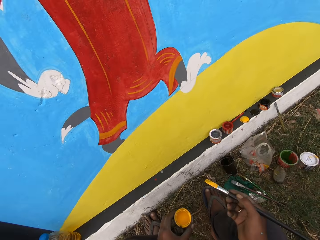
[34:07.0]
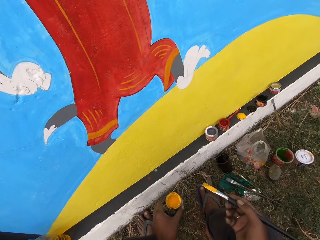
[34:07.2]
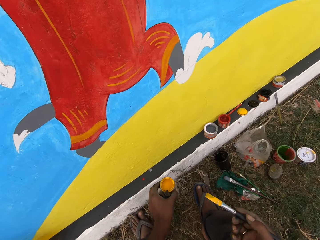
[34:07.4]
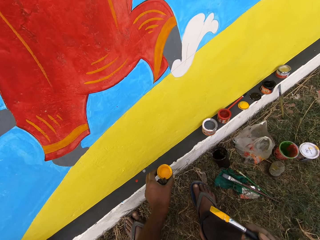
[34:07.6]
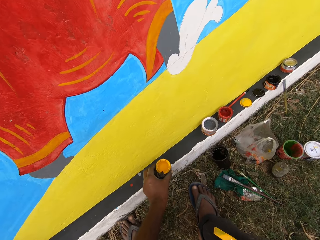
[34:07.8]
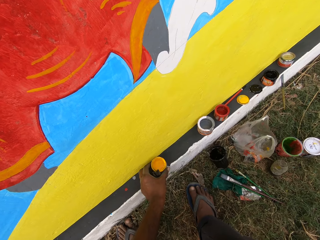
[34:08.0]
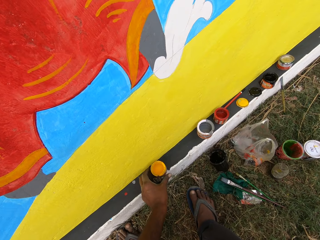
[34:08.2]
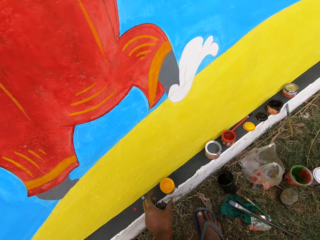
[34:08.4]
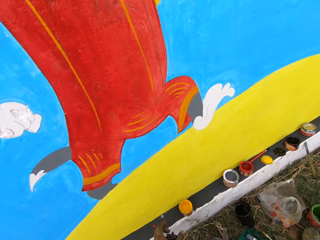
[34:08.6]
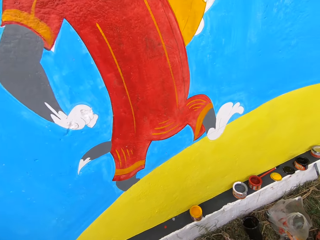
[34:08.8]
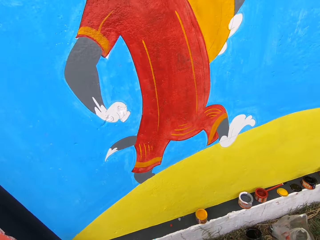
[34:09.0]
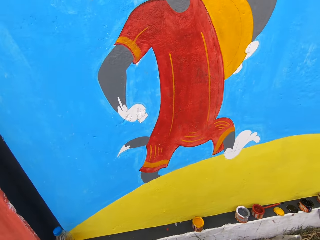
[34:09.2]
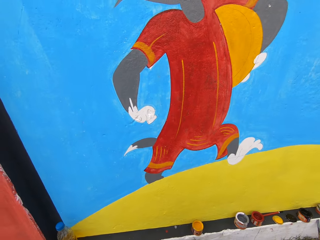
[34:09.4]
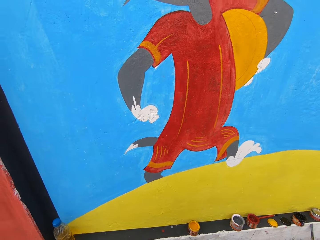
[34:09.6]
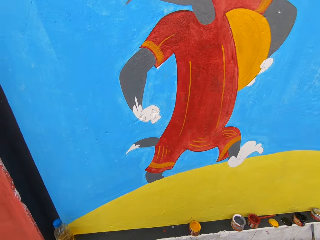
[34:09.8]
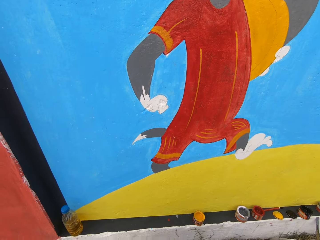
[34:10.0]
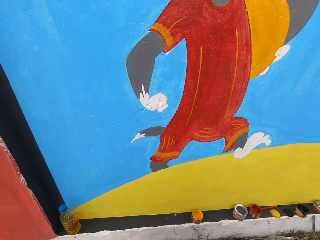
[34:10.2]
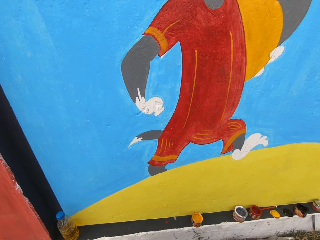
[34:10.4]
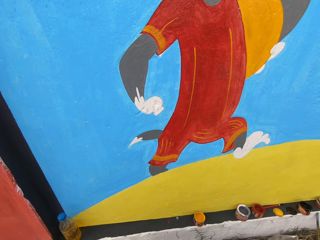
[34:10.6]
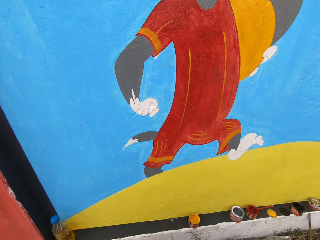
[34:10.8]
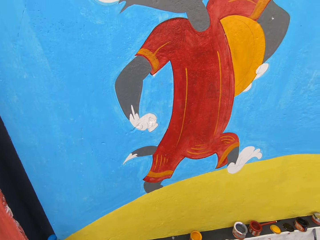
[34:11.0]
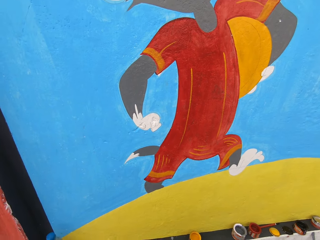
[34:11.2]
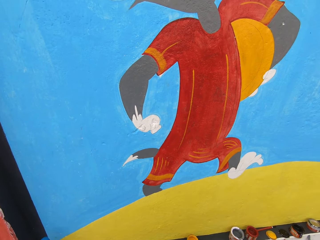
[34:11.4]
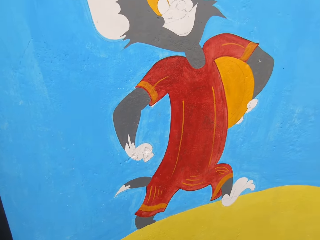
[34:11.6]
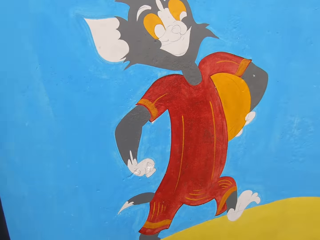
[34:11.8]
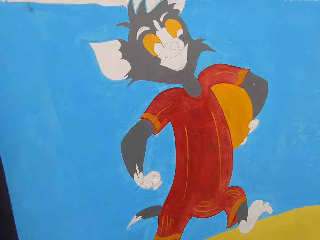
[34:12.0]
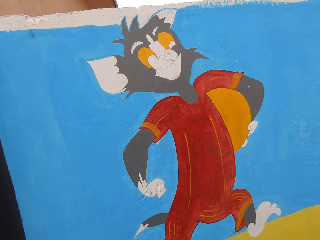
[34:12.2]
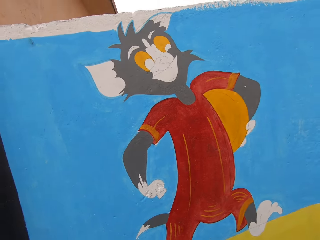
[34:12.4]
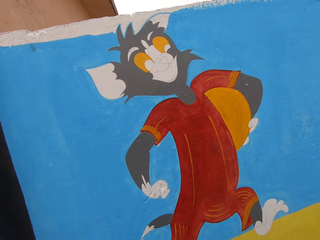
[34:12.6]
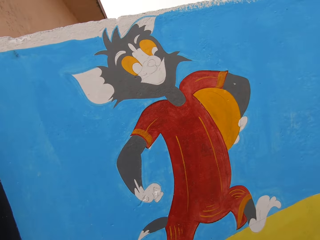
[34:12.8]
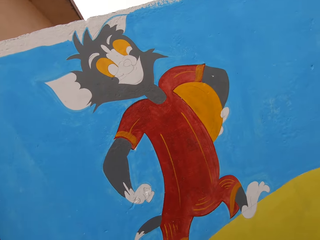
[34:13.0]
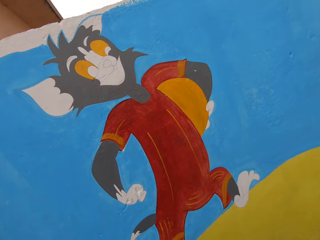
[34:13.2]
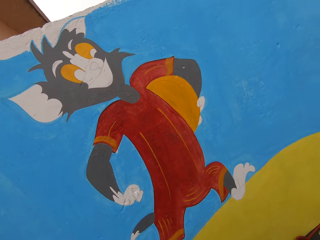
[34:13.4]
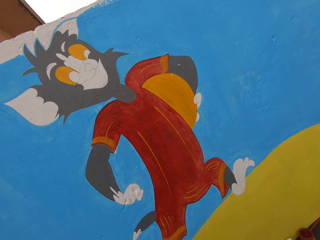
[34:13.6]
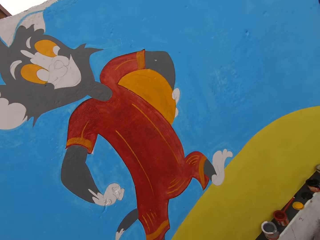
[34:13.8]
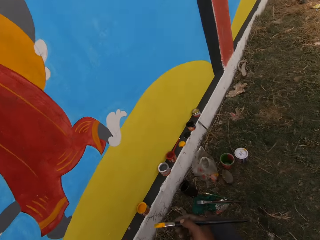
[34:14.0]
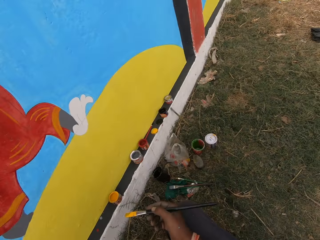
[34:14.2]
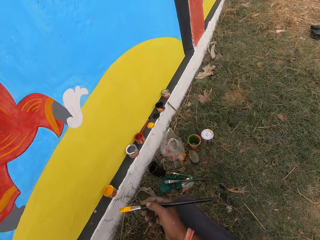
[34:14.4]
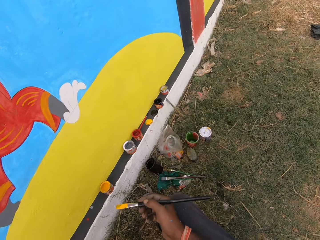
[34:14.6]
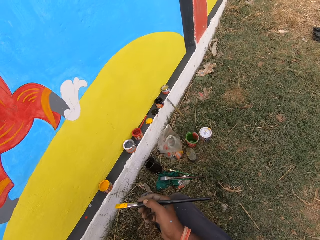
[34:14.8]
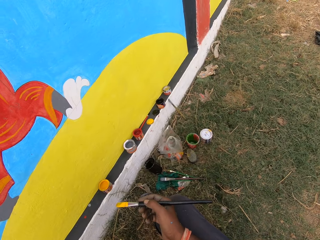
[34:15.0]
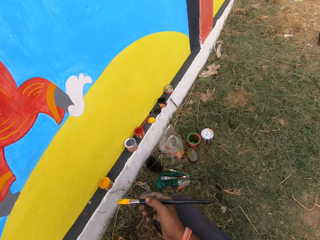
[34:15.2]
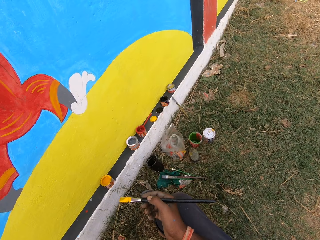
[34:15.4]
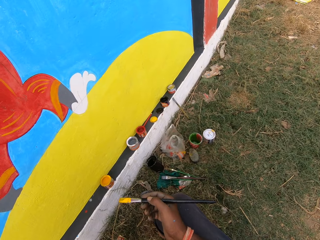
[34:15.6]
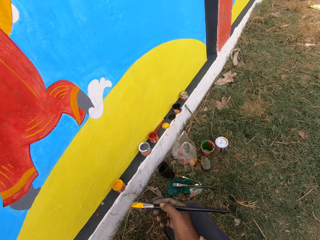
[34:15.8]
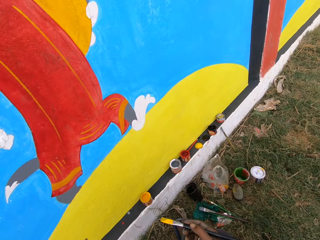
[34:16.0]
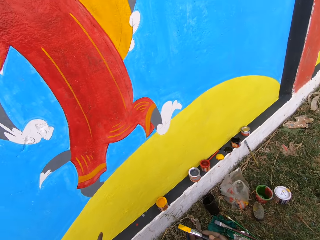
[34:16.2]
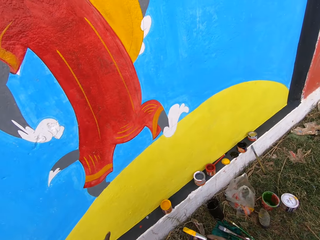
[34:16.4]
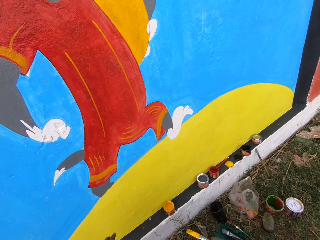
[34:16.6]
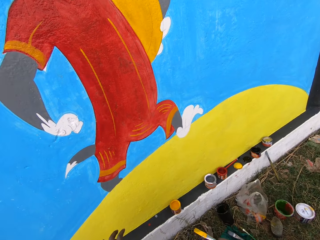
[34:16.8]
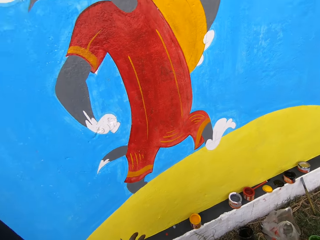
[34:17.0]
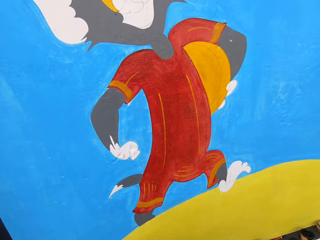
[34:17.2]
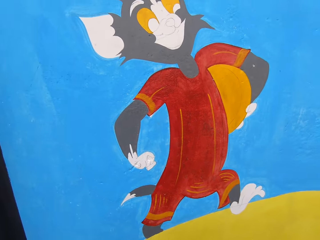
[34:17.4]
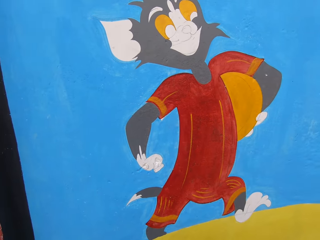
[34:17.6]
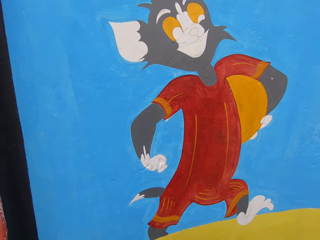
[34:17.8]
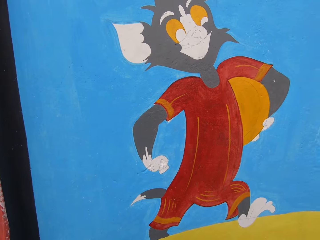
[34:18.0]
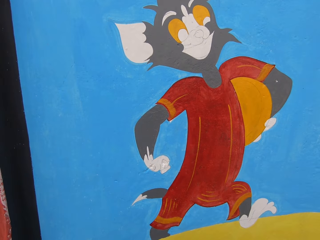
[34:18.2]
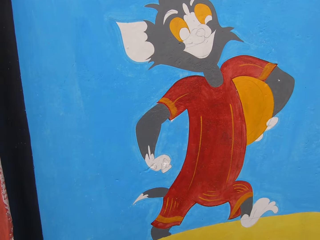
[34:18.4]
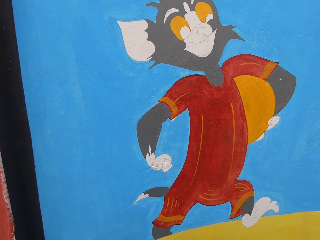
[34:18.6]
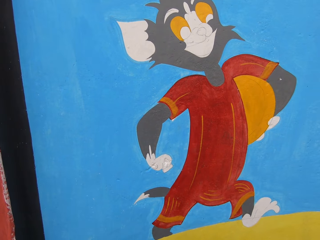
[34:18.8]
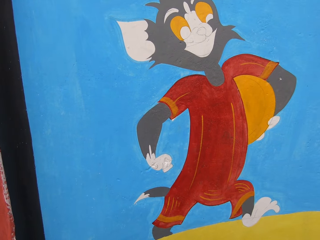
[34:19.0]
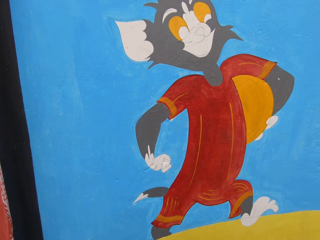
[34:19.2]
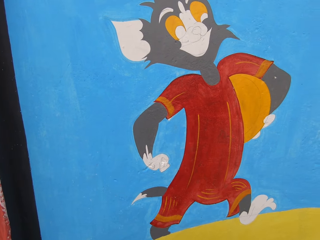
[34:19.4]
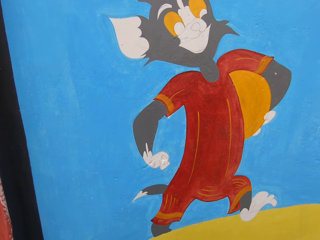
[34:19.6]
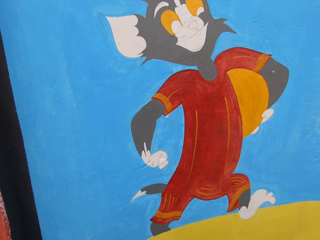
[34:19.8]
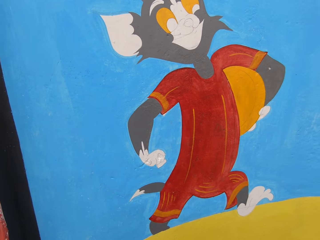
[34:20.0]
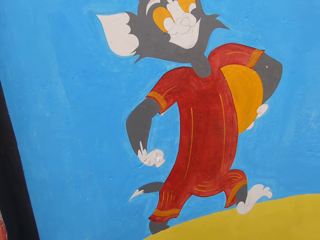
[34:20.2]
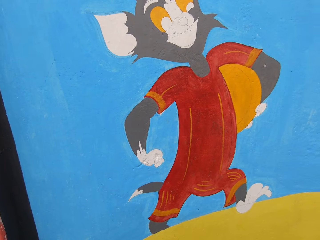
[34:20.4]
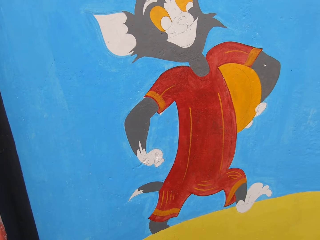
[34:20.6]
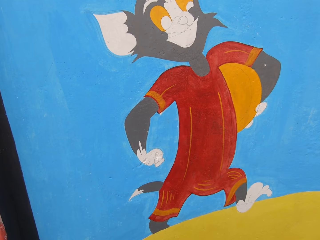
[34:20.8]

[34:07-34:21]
The camera wearer drops the paint can on the wall. They converse. They look around. They look at the painting on the wall.

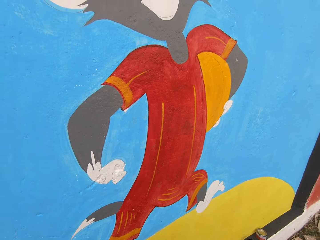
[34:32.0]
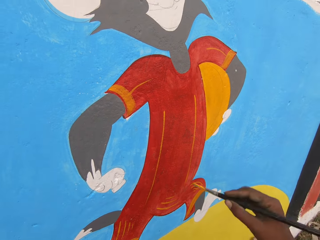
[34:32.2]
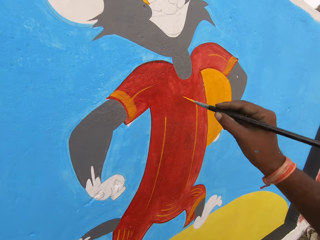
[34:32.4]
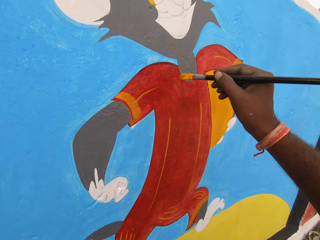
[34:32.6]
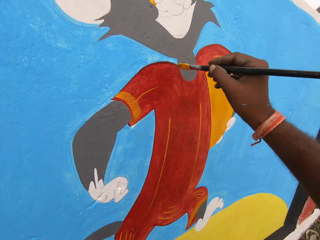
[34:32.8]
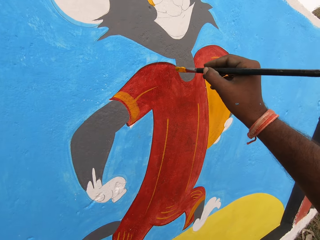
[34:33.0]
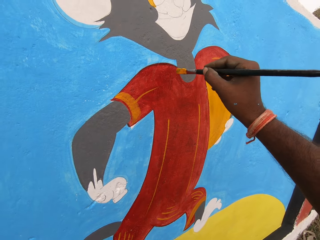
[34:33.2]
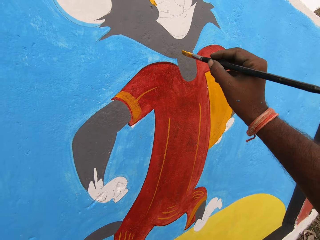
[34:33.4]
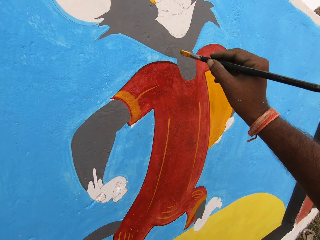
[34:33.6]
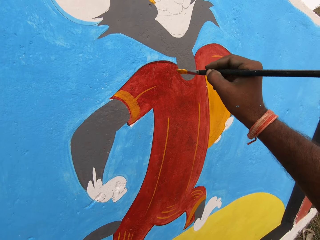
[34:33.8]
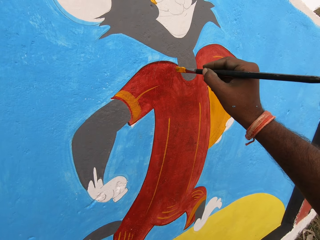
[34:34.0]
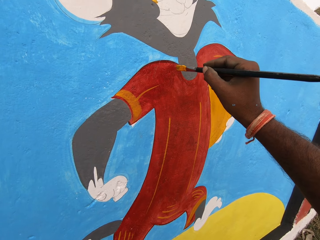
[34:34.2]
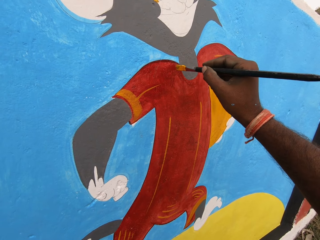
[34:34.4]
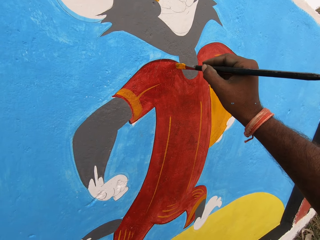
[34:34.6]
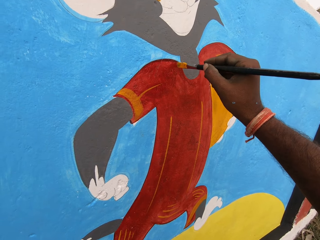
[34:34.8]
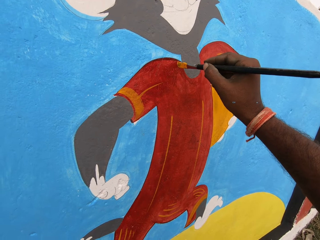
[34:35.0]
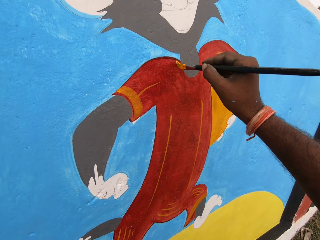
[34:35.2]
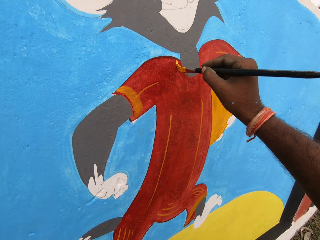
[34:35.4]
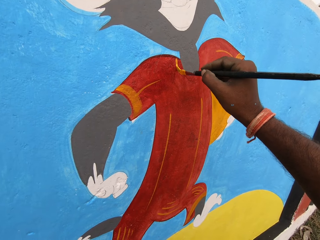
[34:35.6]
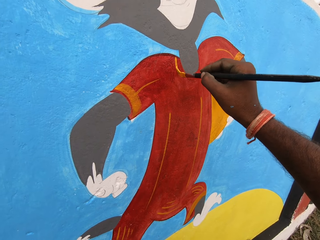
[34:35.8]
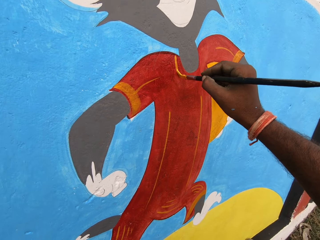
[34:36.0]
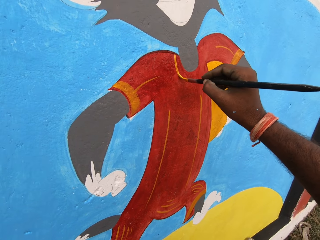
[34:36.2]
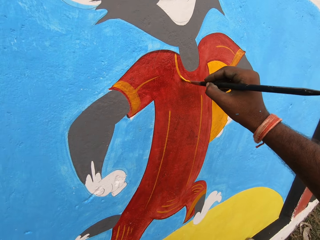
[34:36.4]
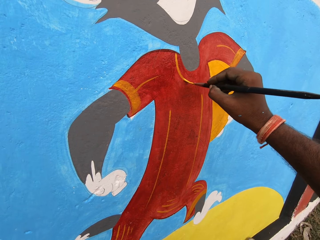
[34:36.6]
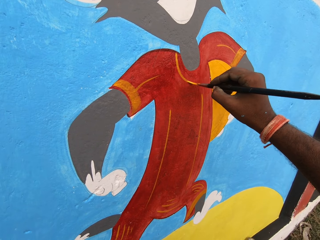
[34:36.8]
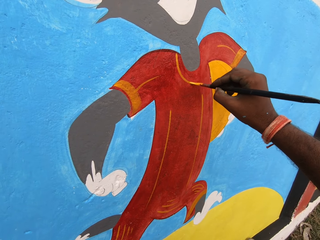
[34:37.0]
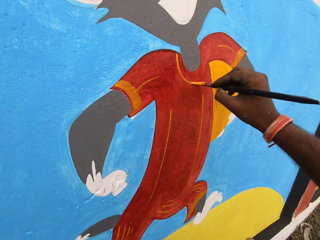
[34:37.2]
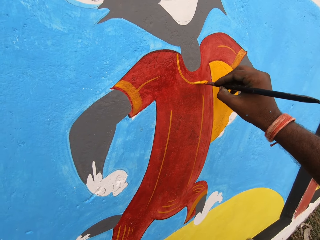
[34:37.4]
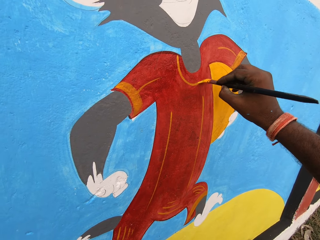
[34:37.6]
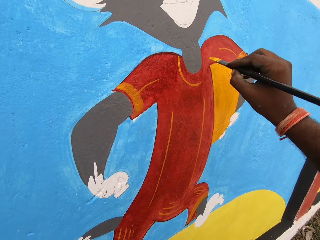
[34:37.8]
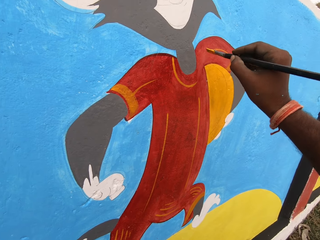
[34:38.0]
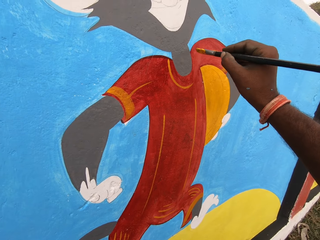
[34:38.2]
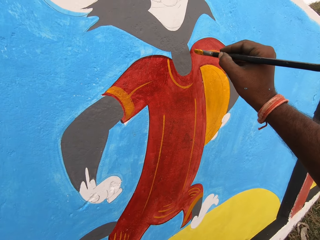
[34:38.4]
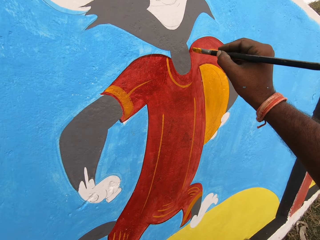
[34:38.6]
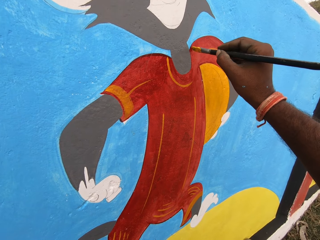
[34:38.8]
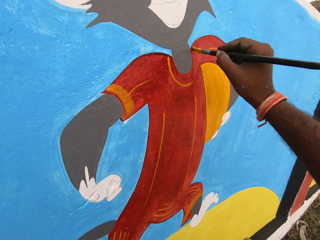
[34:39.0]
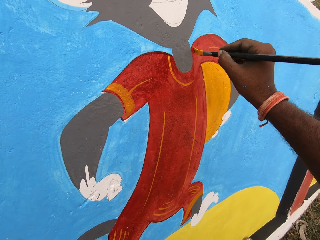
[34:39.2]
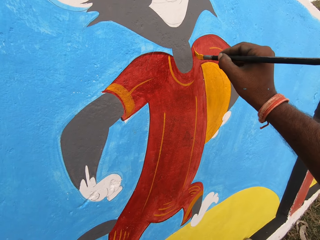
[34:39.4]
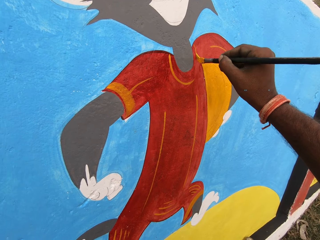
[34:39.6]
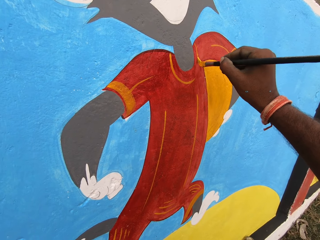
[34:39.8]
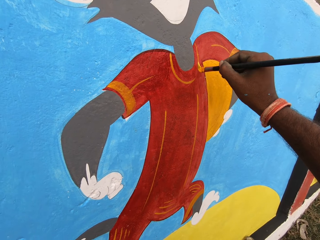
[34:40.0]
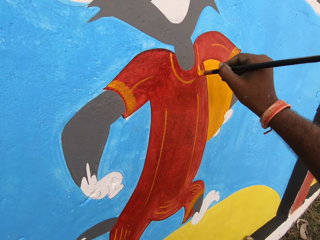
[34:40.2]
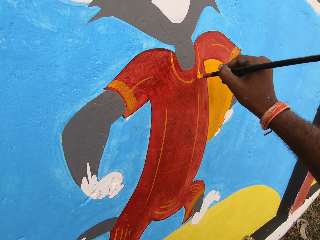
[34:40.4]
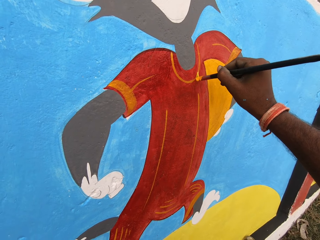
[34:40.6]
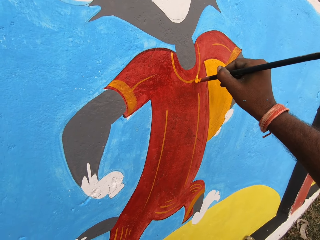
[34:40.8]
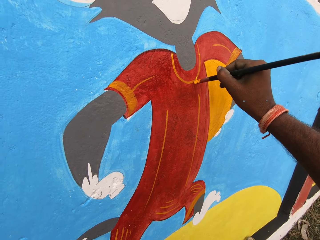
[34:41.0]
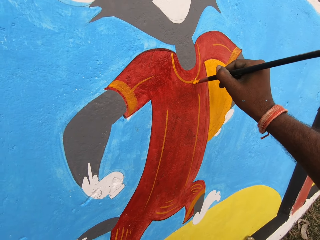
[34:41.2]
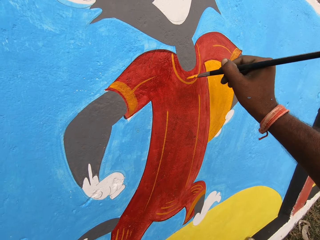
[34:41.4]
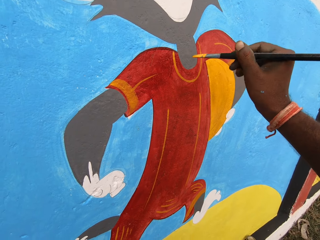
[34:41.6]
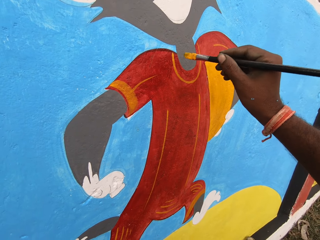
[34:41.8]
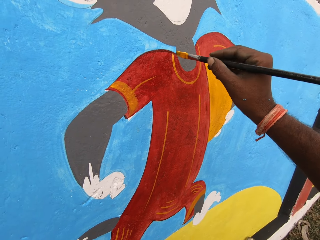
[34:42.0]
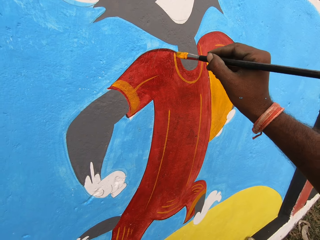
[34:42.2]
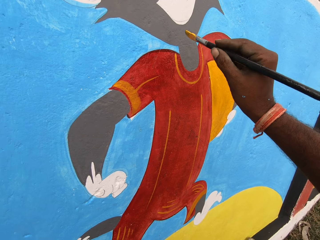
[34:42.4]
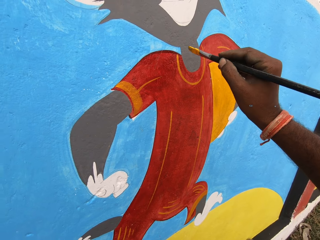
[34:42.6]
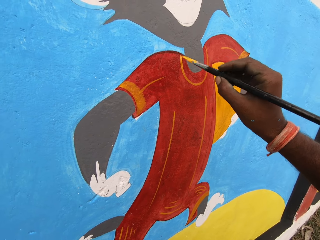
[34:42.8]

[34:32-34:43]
The camera wearer paints the wall with the painting brush.
